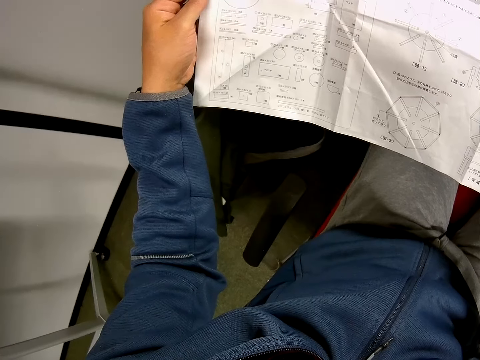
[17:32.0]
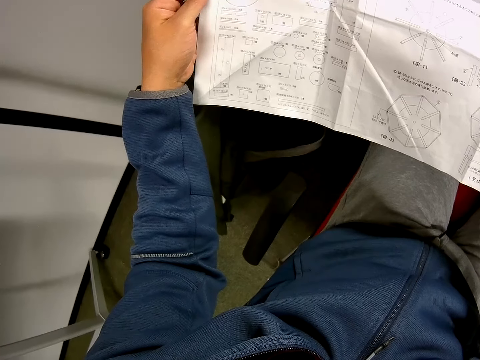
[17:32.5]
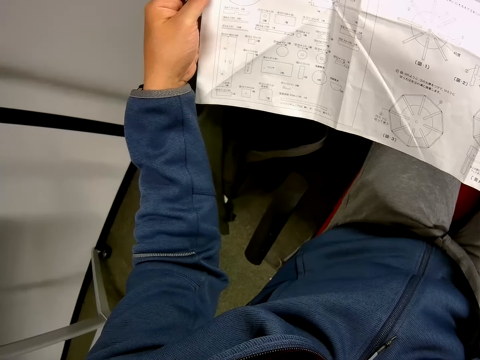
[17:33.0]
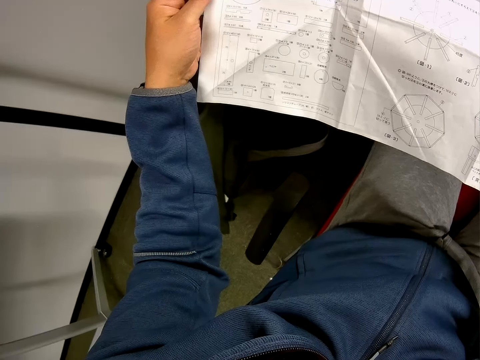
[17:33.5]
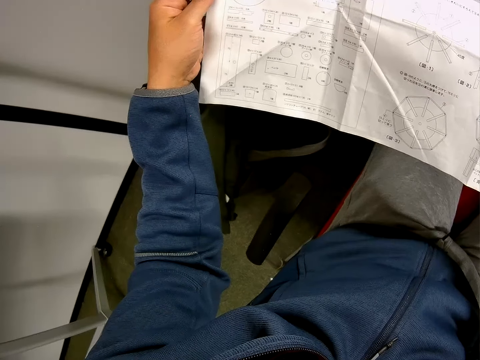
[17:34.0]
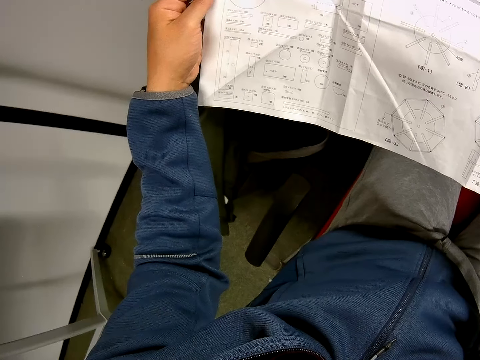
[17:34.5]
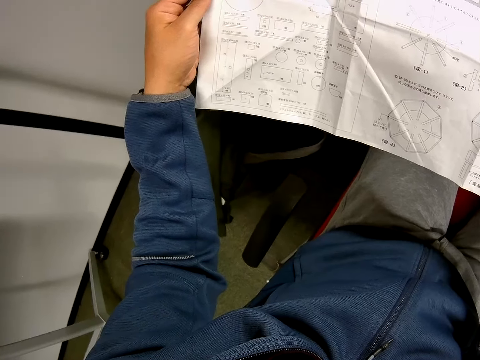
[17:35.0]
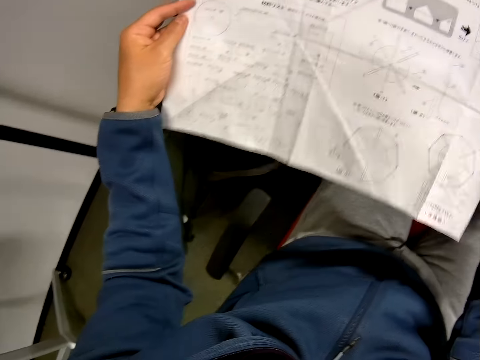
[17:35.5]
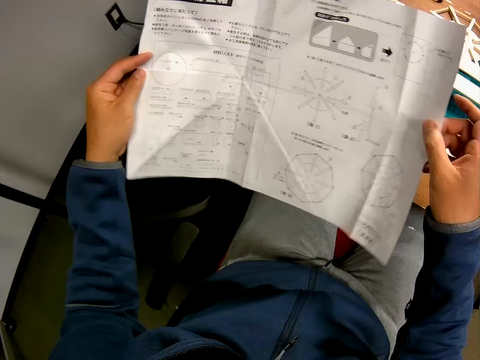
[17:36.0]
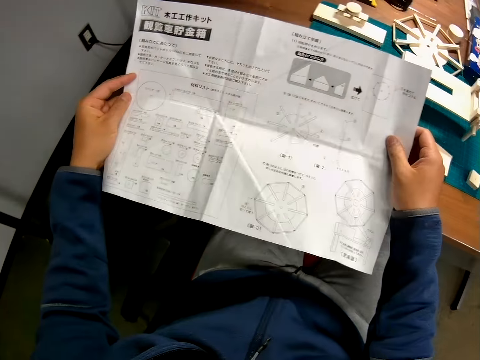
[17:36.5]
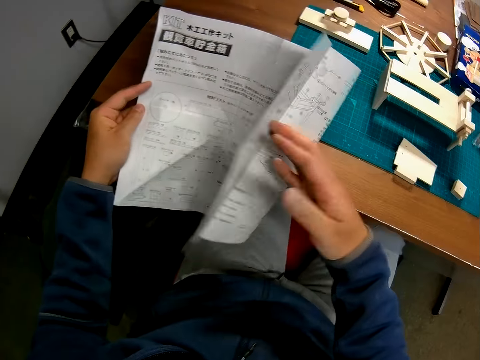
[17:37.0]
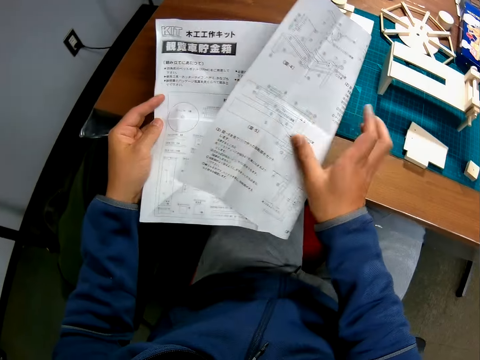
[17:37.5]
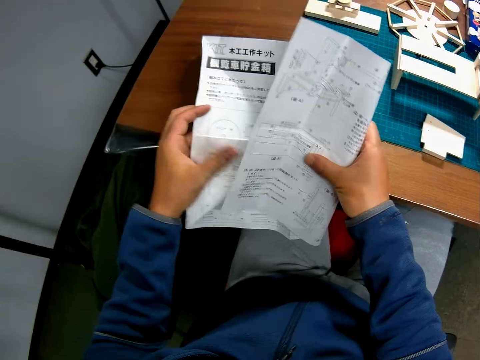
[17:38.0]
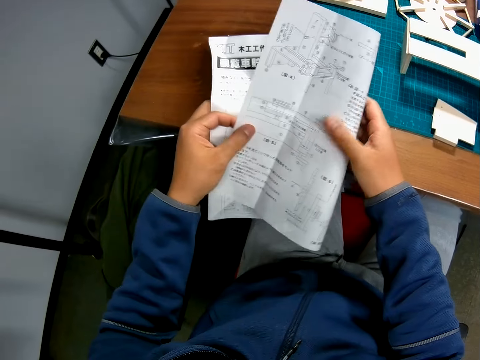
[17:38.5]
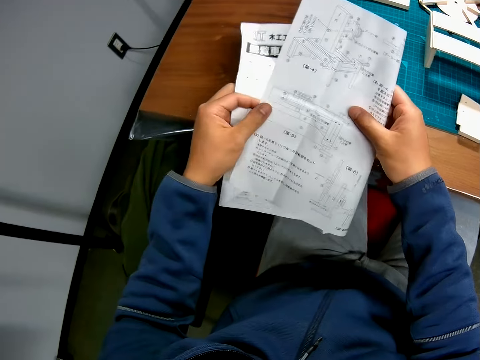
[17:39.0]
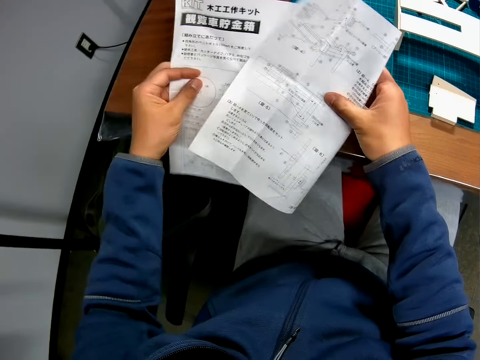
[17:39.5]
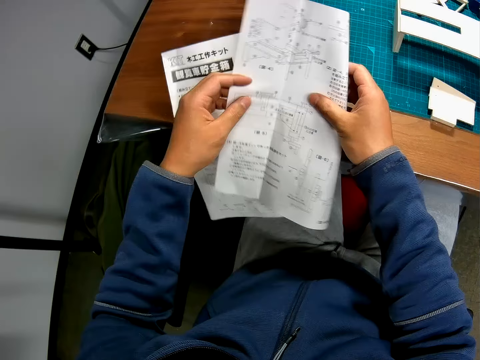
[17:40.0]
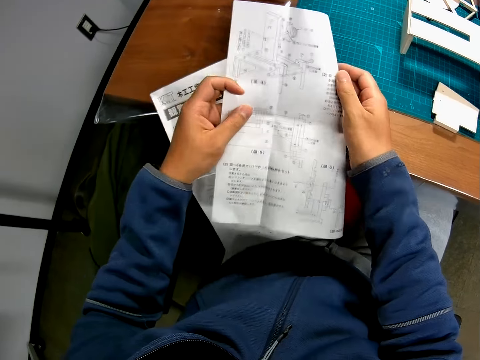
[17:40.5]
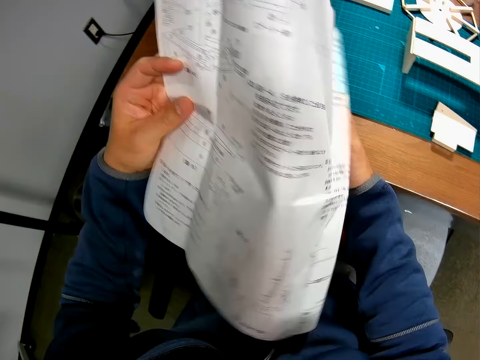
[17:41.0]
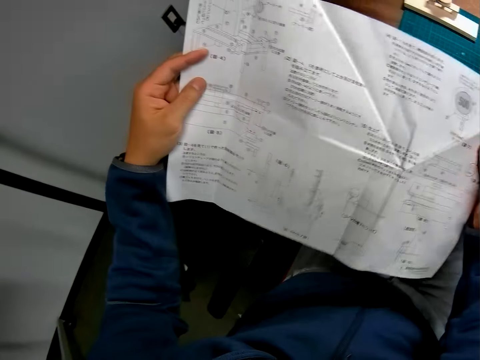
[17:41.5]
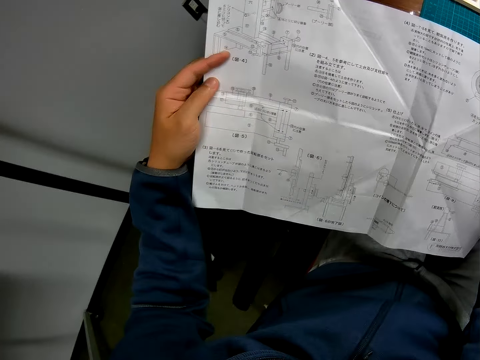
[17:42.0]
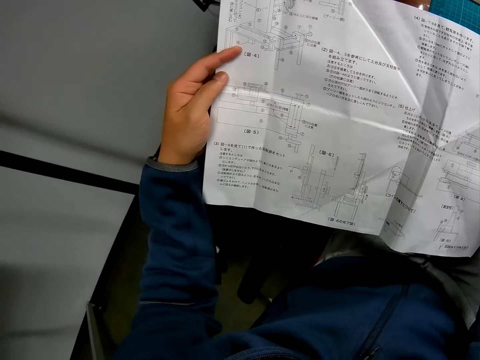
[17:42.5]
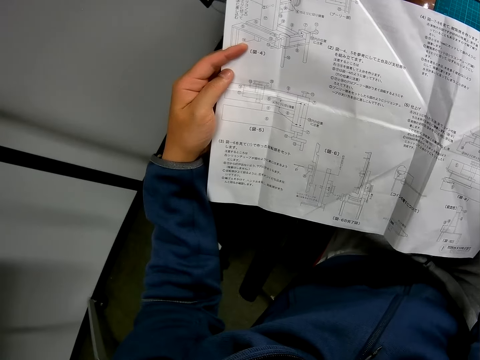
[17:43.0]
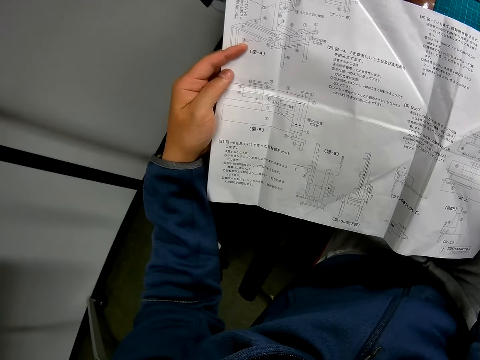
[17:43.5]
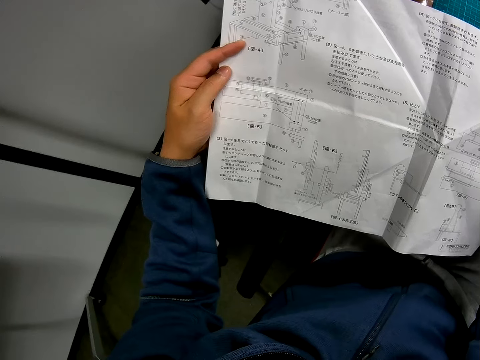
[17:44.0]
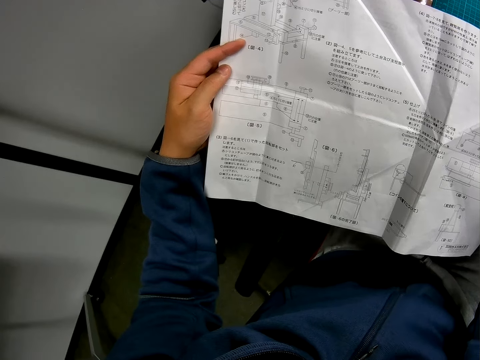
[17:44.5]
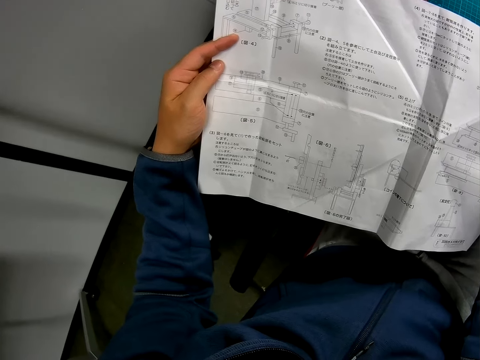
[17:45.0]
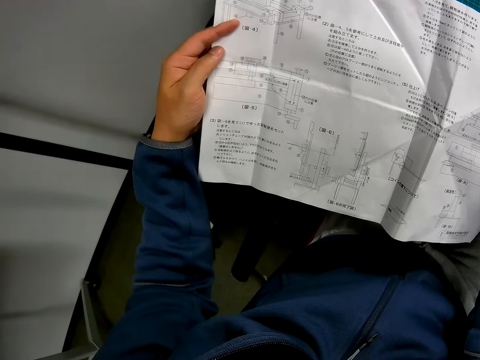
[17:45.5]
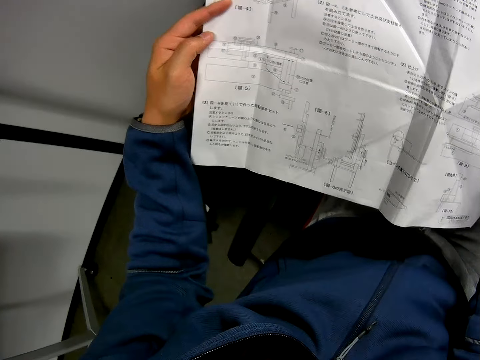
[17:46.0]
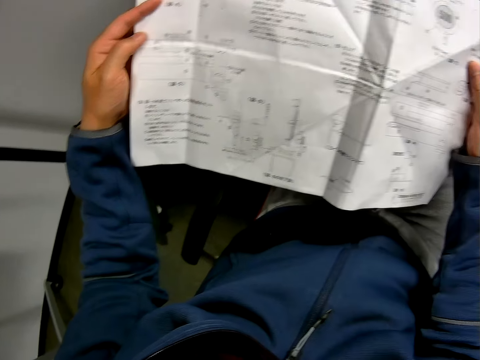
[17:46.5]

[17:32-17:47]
The camera wearer folds one end of the blueprint. He turns the blueprint upside down. He reads the blueprint in his hands.

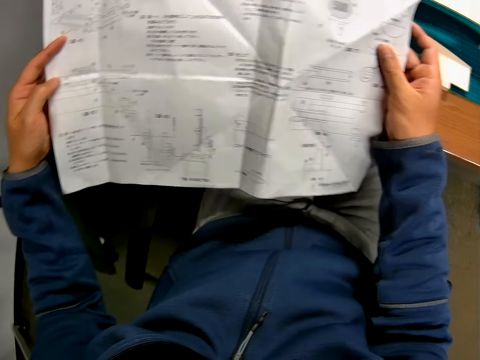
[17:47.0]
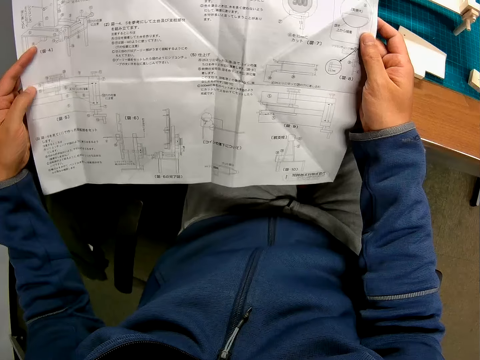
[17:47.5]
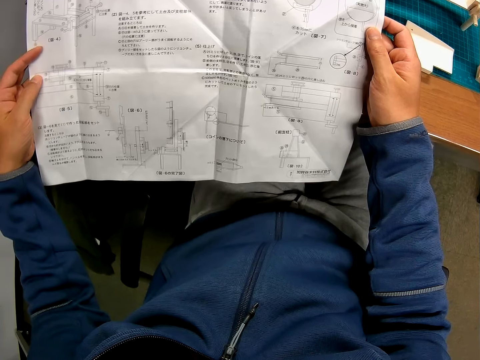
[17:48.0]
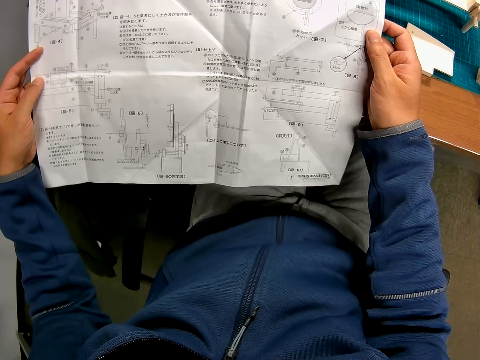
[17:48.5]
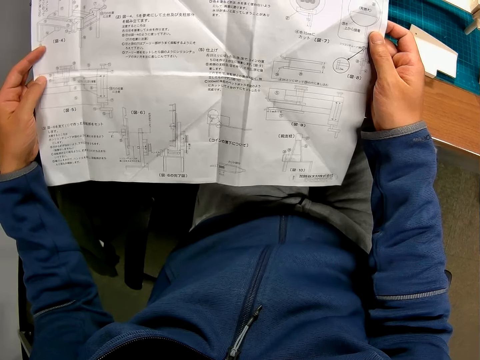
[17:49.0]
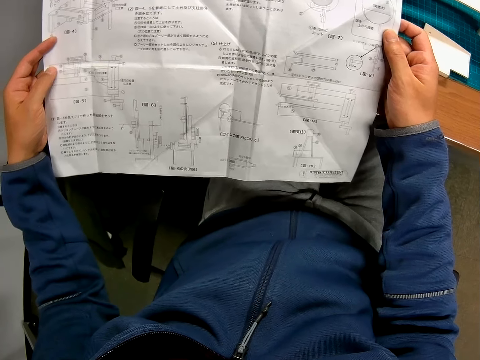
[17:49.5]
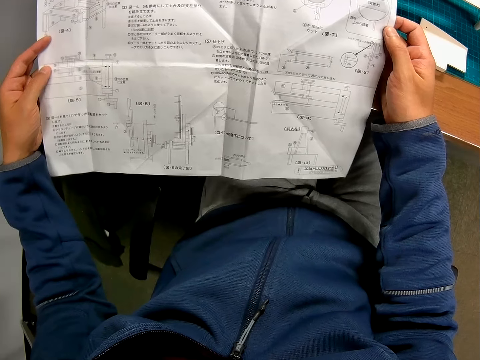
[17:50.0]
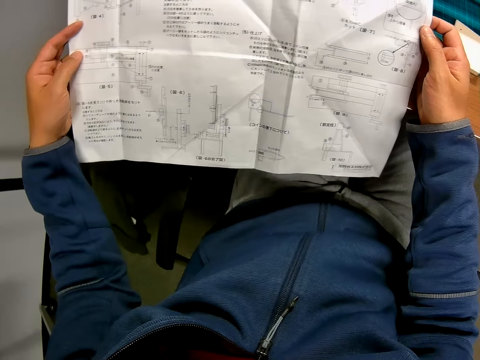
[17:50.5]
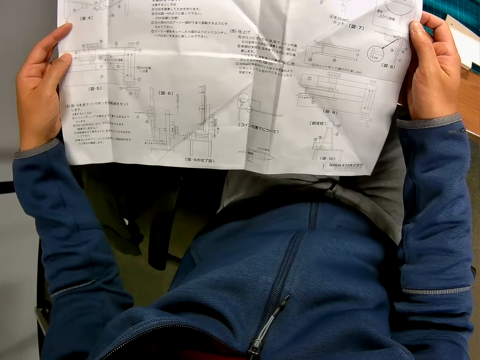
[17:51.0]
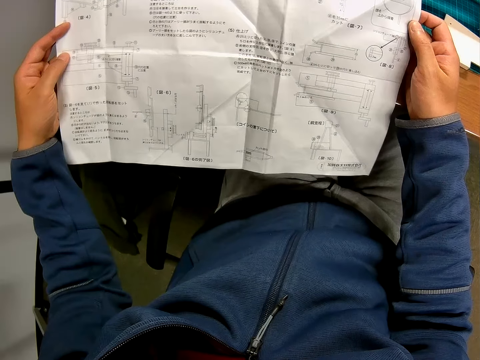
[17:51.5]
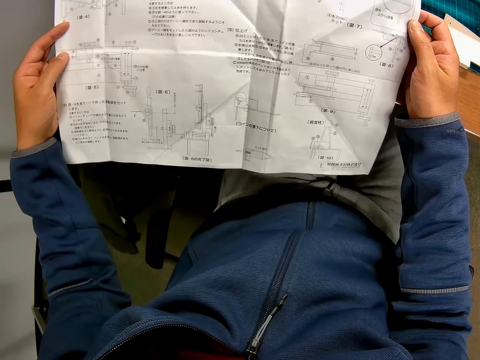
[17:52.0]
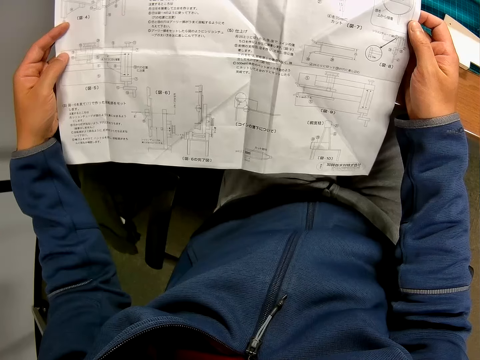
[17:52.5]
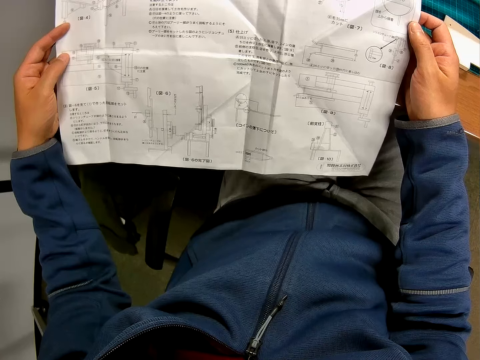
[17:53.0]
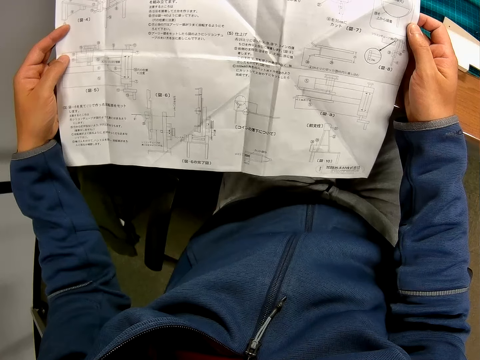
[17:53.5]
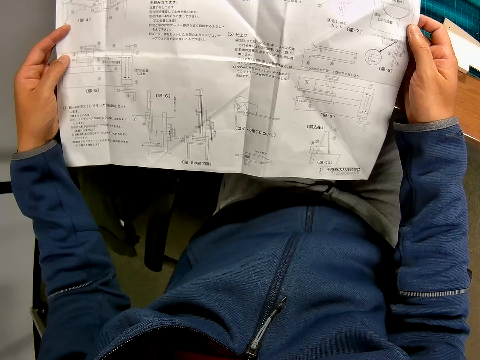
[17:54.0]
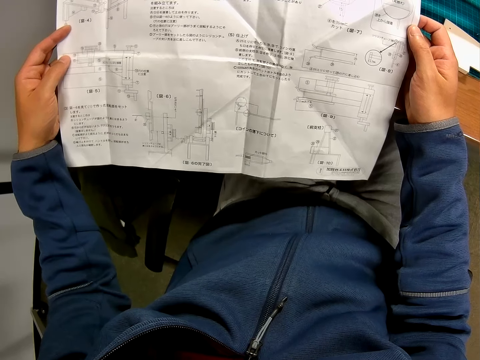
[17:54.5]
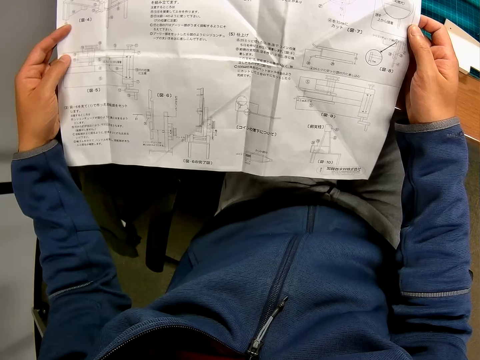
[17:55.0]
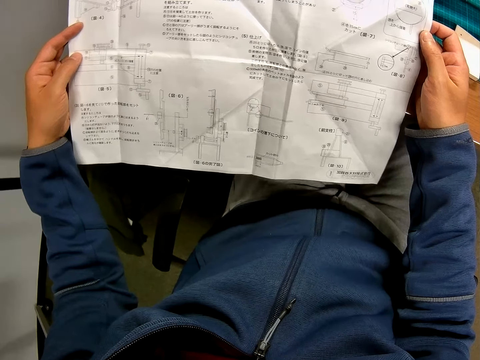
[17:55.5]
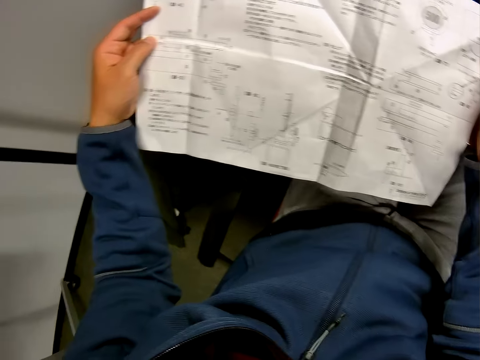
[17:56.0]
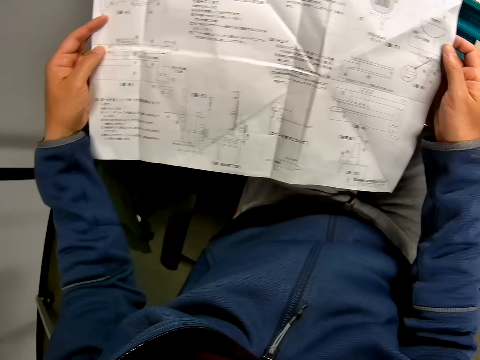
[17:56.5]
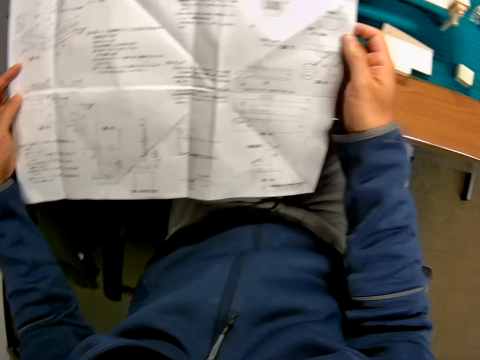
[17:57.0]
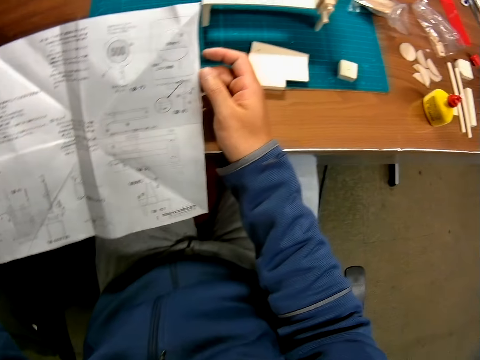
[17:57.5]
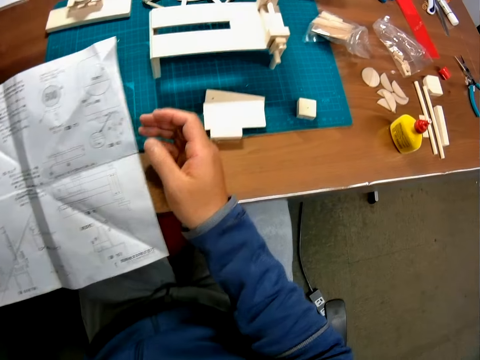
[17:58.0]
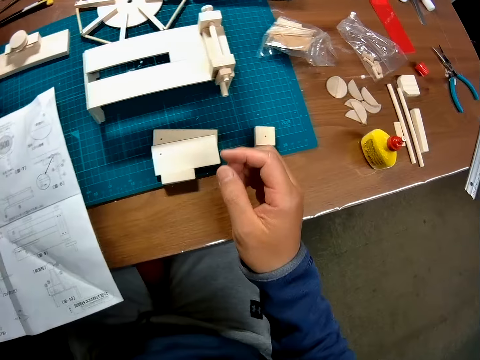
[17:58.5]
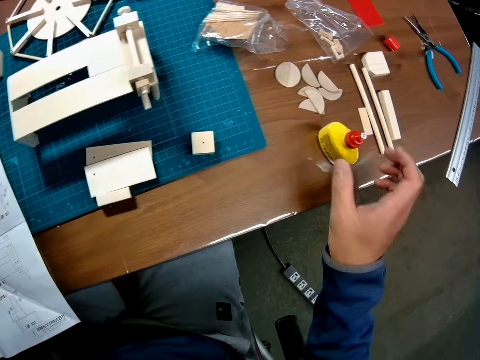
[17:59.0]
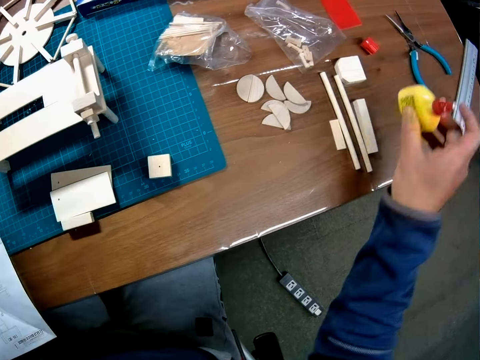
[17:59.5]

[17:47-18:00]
The camera wearer moves the wood glue bottle to another position on the table. They look at the wood pieces. They drop the blueprint on the table.
